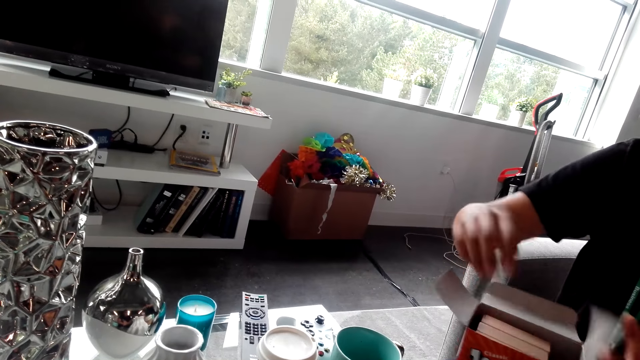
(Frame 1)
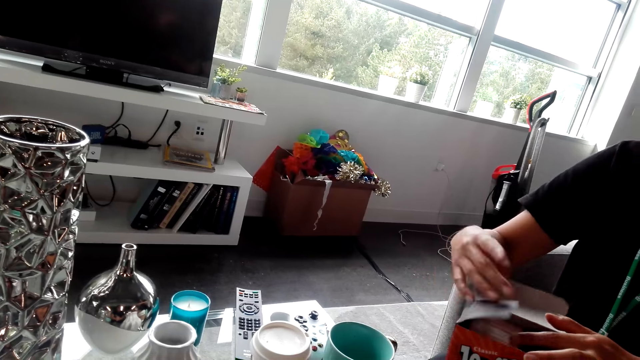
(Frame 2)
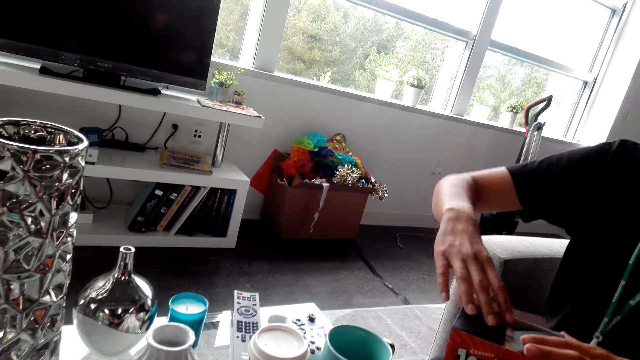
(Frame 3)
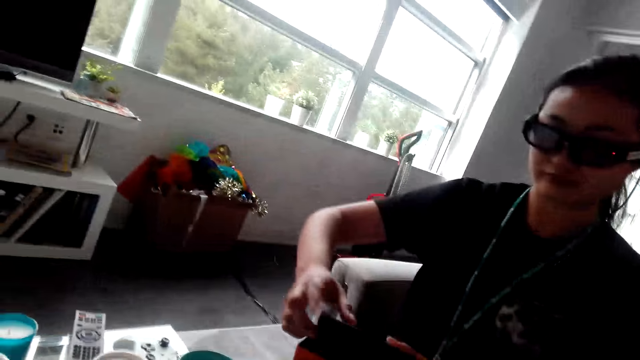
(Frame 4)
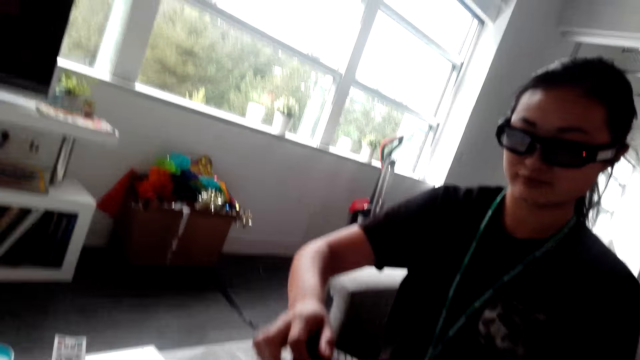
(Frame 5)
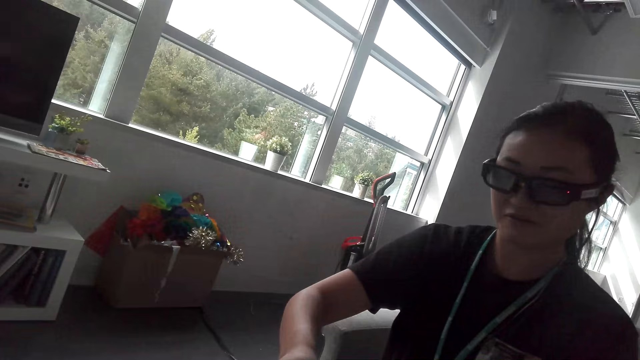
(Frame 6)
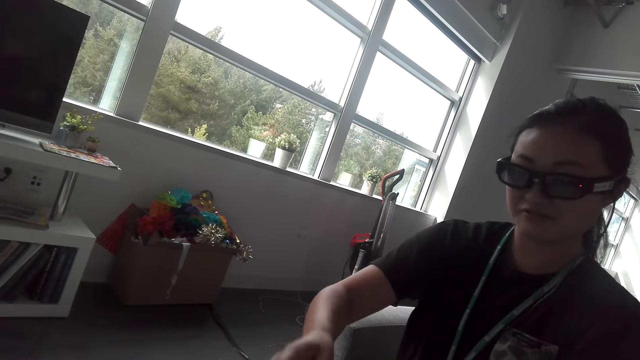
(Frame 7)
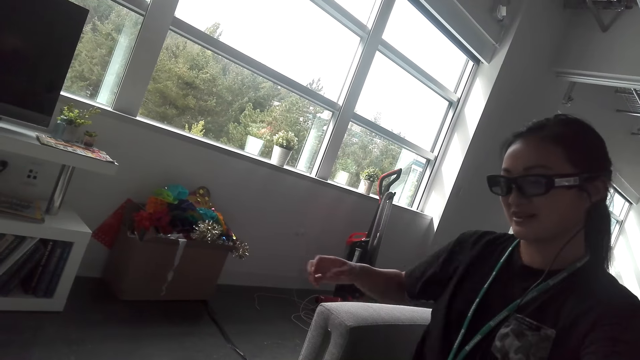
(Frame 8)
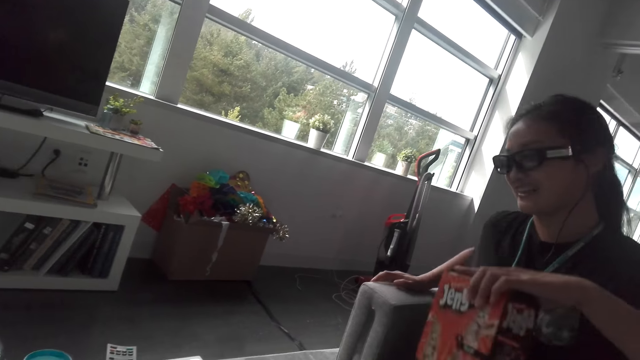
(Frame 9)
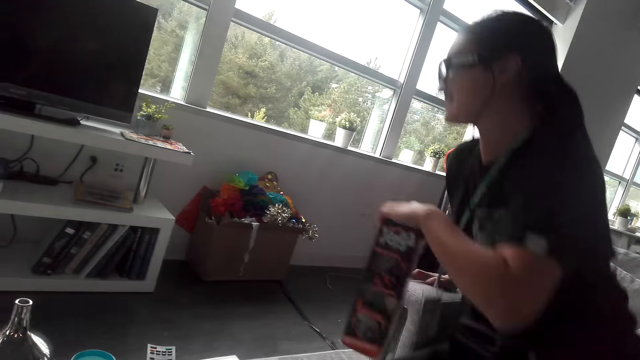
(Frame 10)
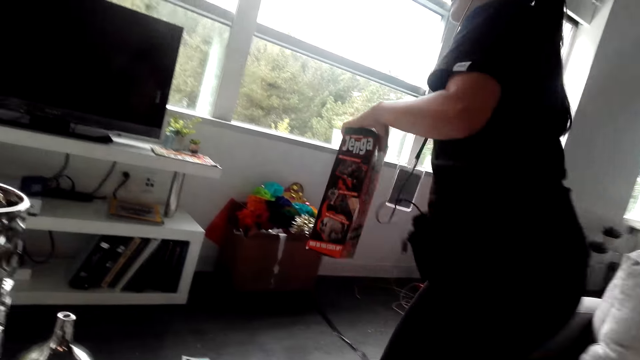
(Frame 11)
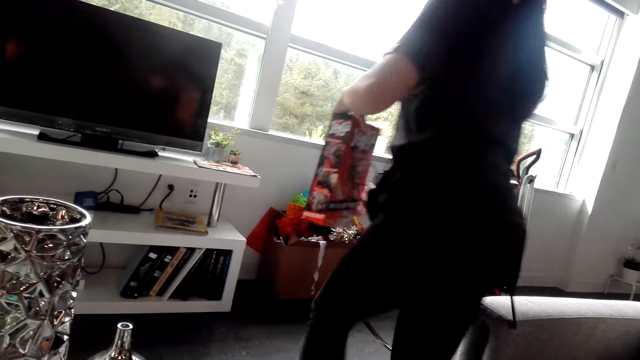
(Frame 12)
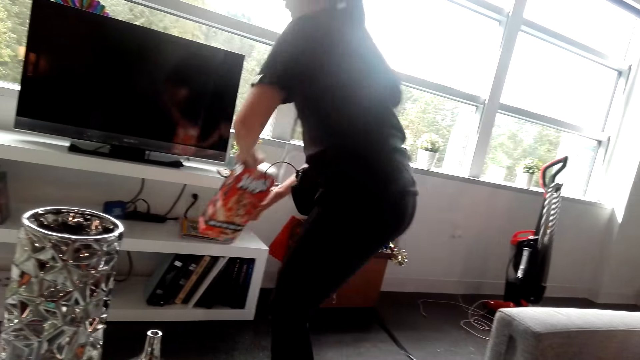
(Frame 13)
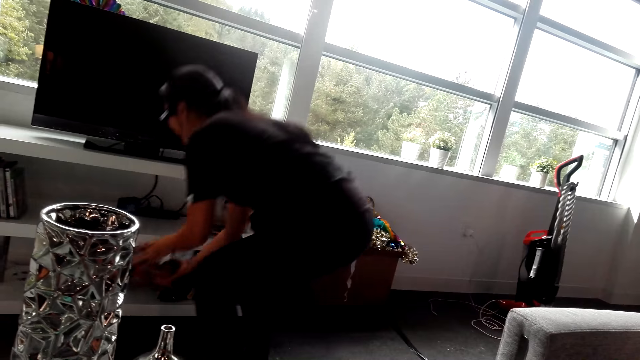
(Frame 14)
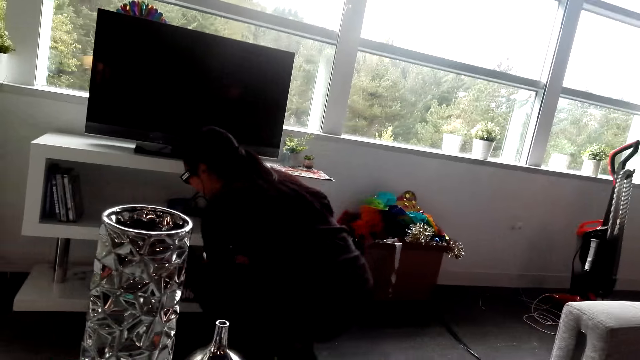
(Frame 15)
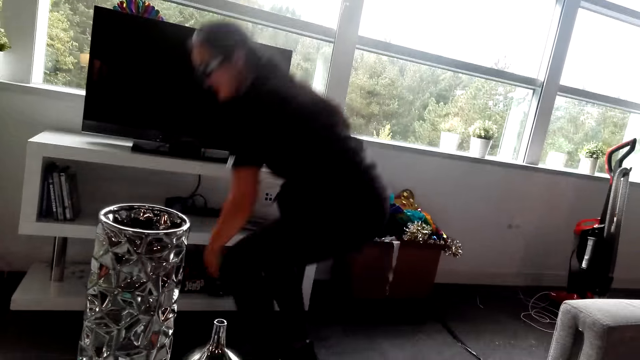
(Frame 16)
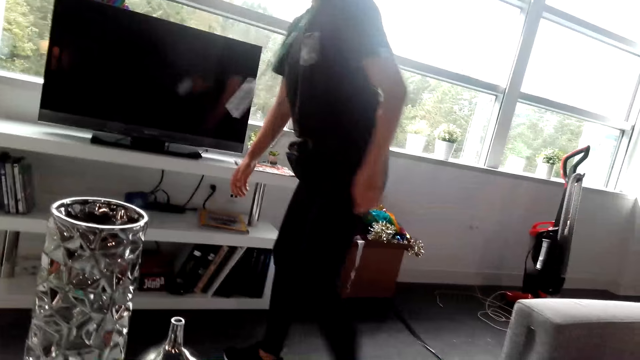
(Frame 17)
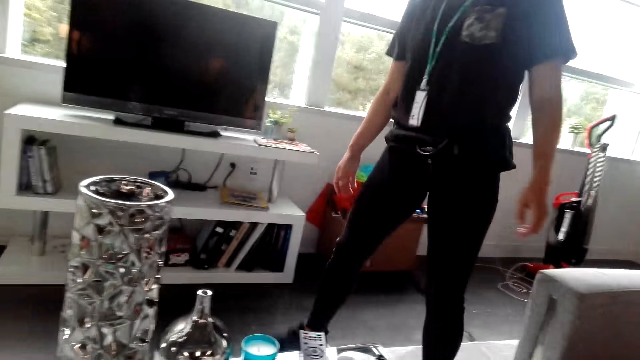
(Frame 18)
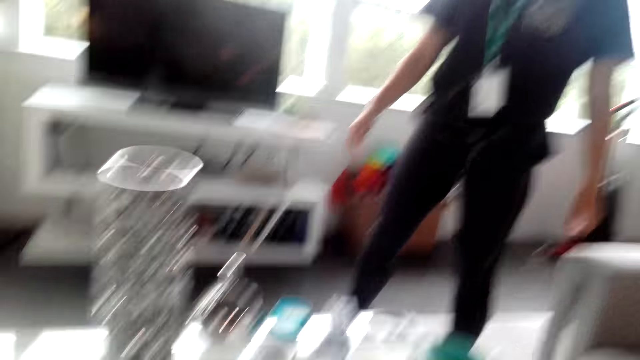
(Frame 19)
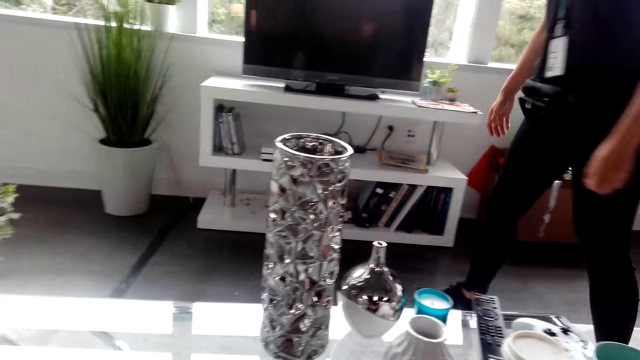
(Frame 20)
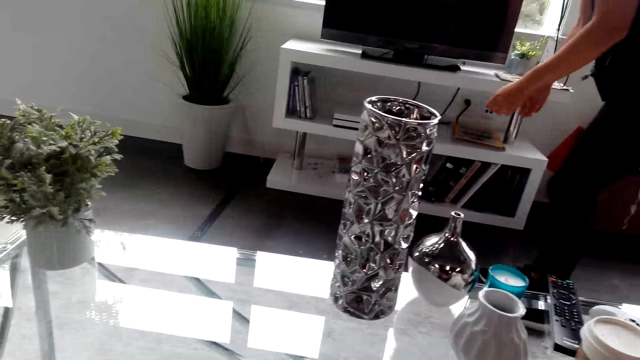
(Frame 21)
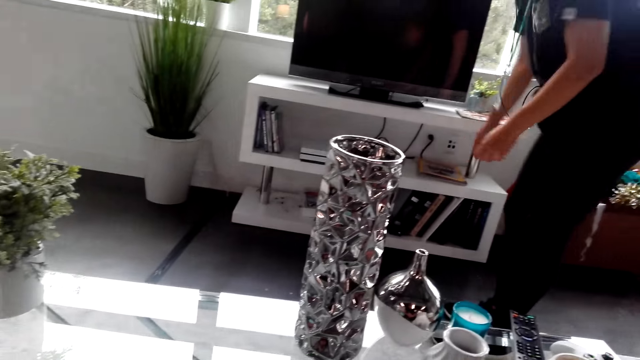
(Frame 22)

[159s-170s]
A lady covers a Jenga wooden block box. The camera wearer looks on. The lady carries the Jenga wooden block box, moves around, puts the Jenga wooden block box in a stand, and walks back to her seat.

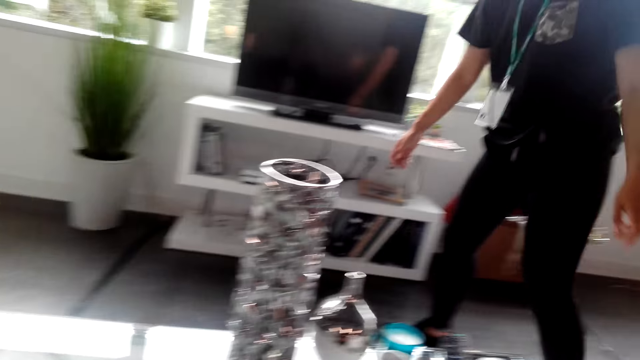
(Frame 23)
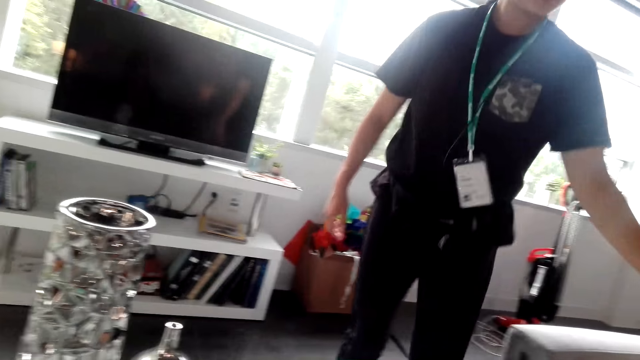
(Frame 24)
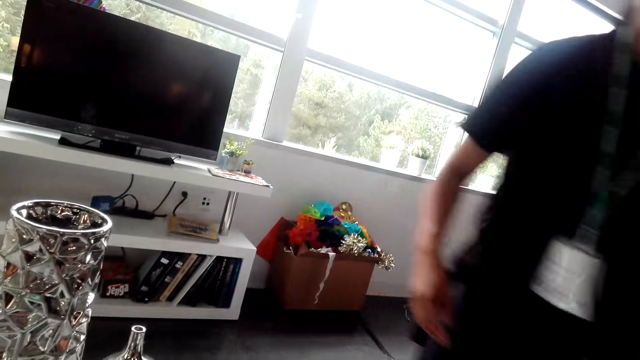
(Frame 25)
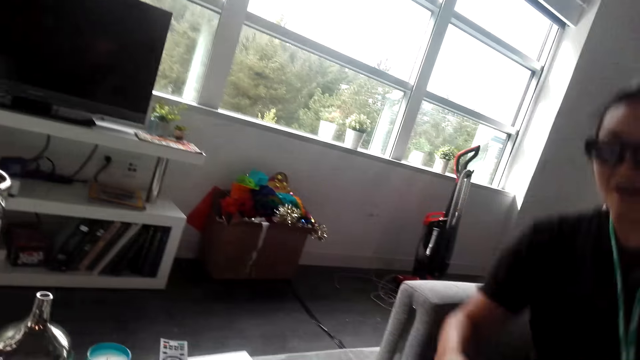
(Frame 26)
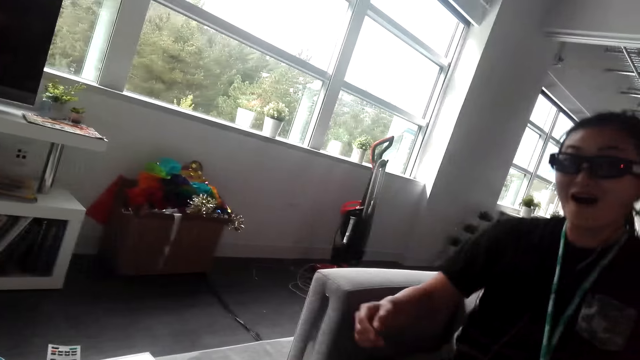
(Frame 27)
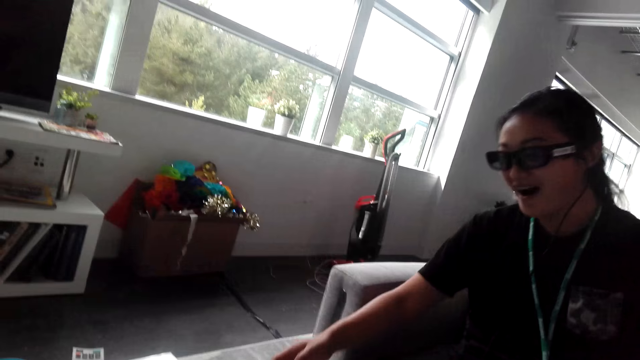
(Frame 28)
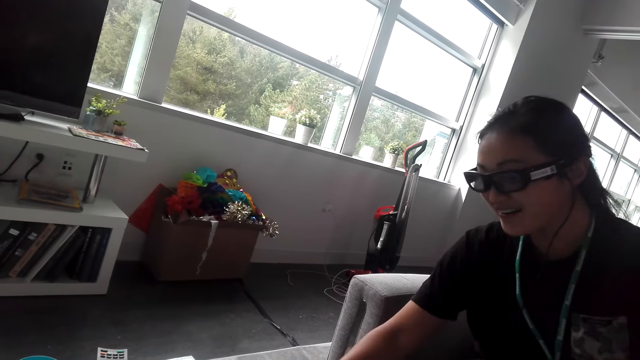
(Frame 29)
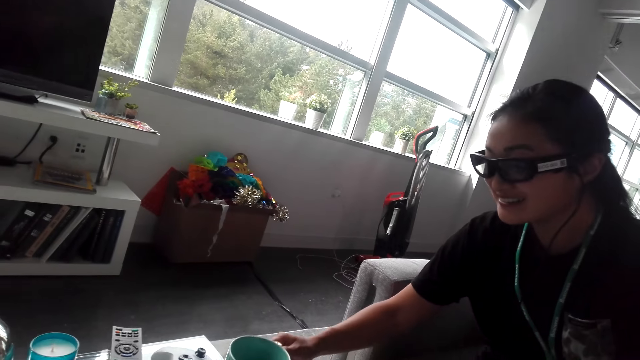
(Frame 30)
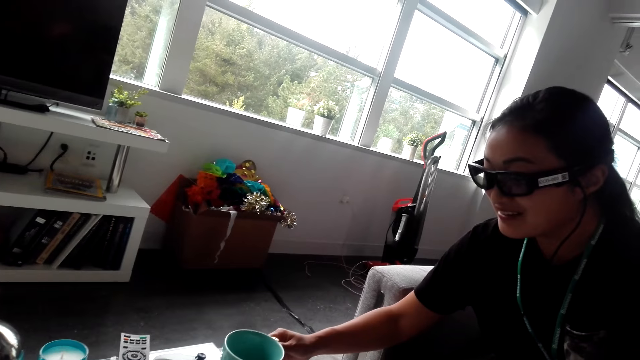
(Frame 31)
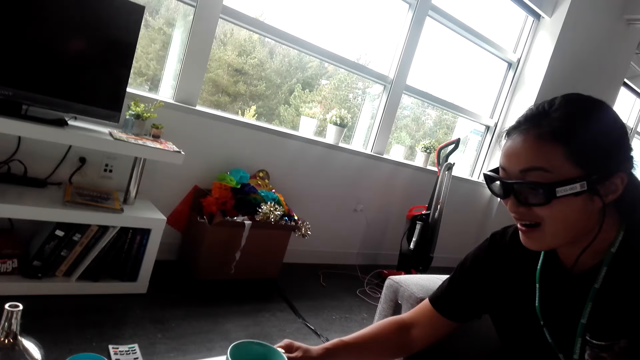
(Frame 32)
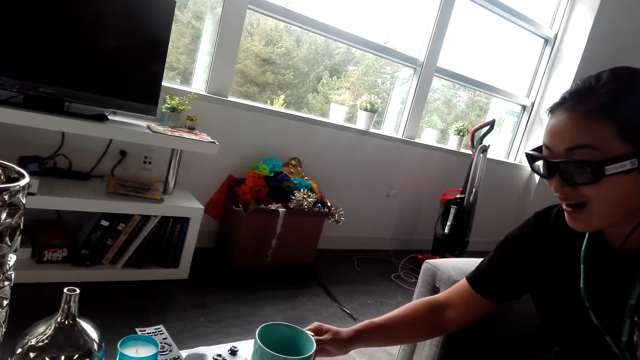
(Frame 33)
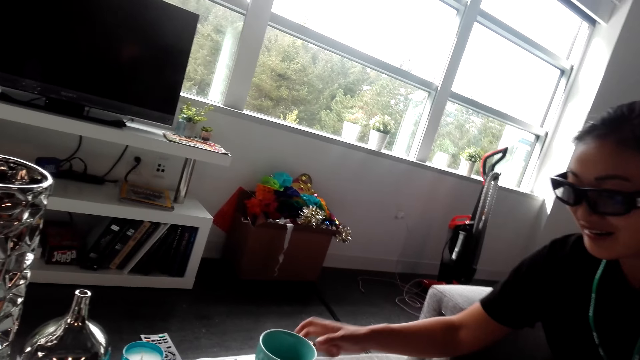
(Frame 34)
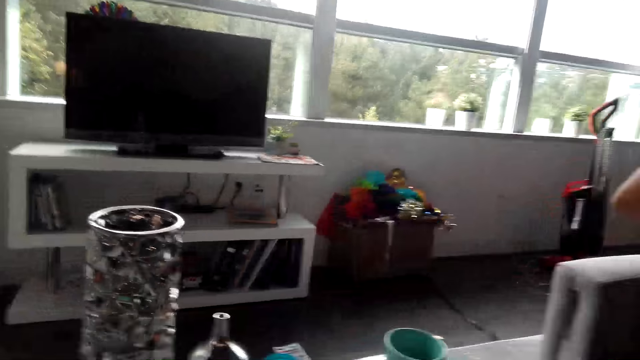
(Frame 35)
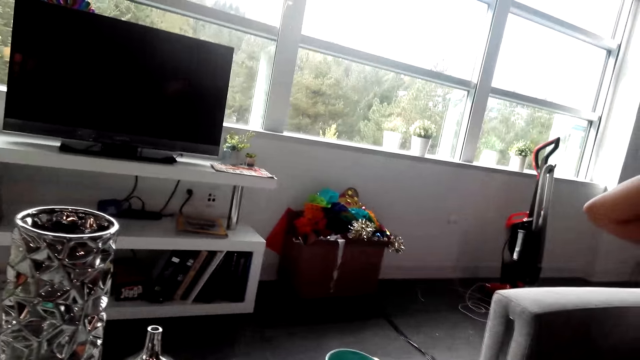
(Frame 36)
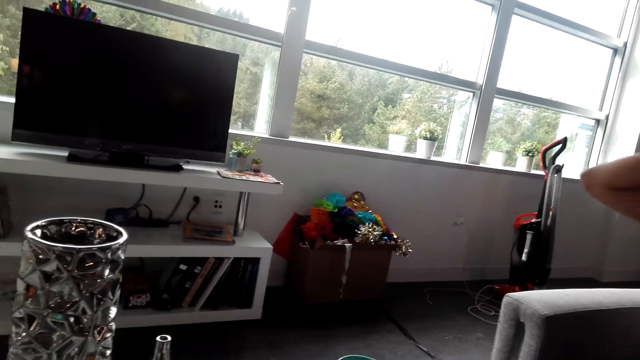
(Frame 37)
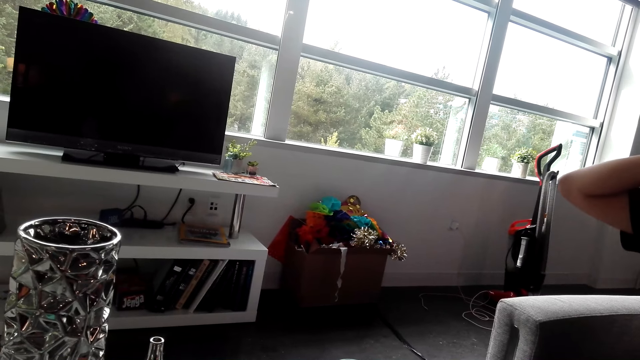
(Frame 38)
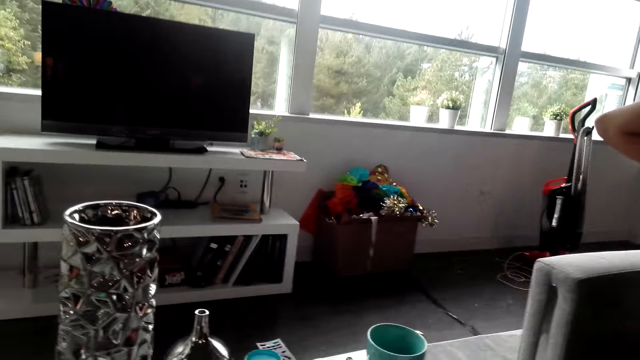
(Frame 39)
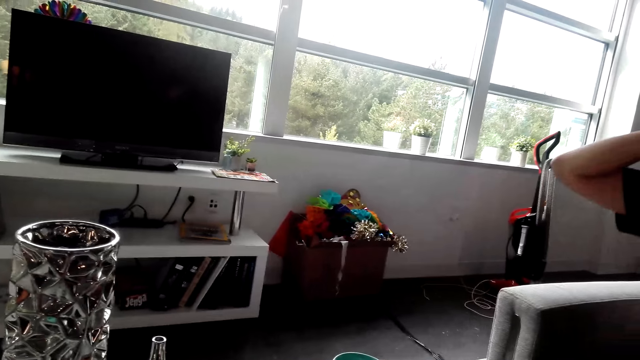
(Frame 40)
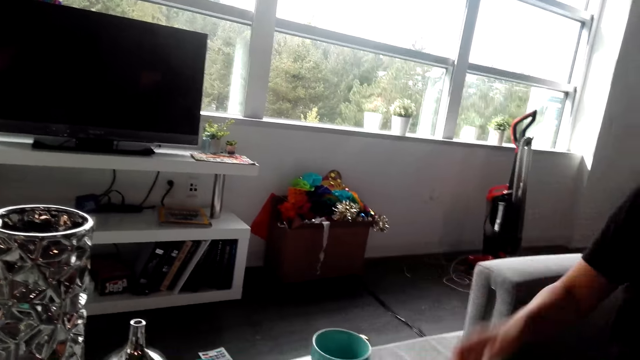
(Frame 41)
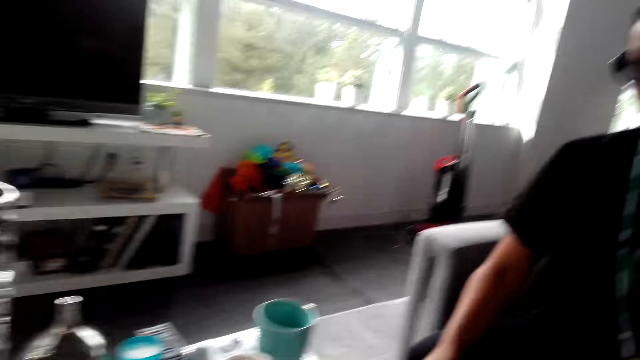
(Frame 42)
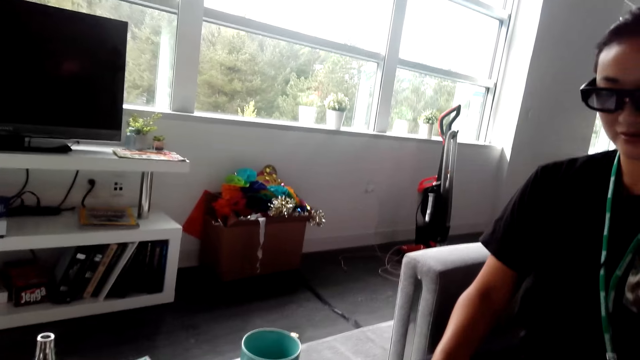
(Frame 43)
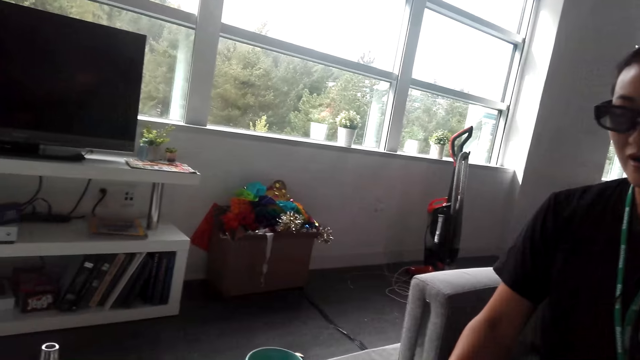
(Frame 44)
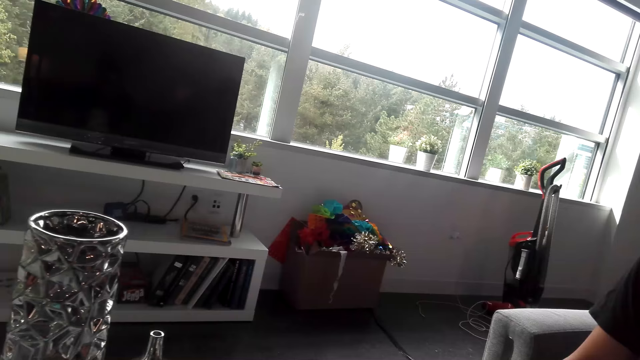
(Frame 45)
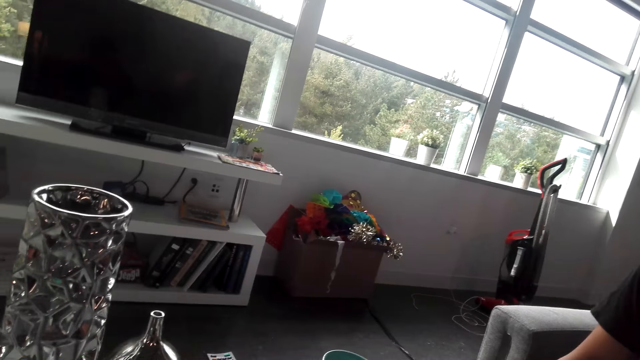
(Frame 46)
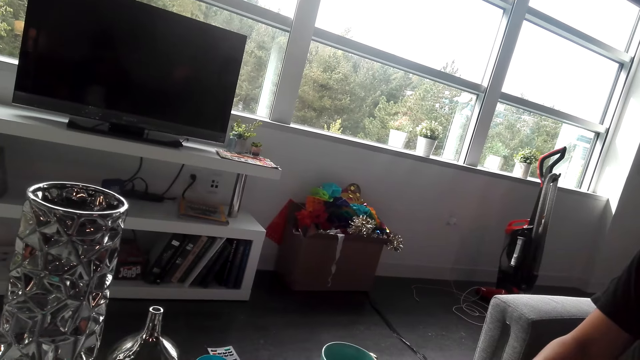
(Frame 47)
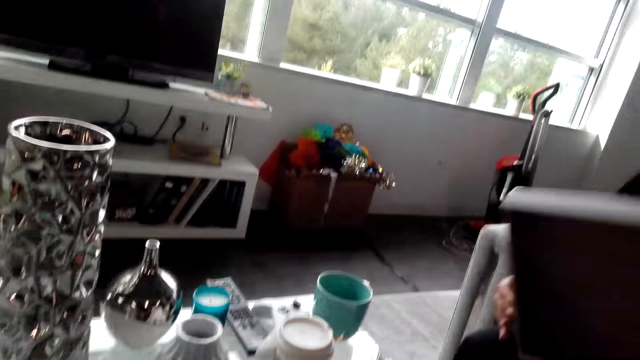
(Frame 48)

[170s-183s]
A lady sits on the couch. The camera wearer interacts with the lady. The lady holds a cup and moves the cup. The camera wearer interacts with the lady.
